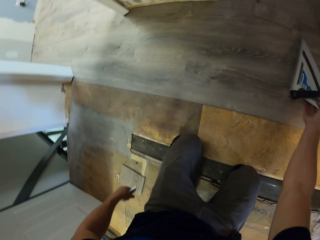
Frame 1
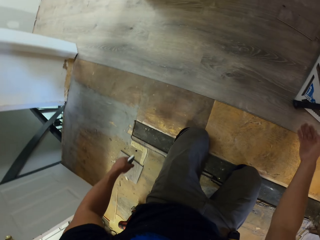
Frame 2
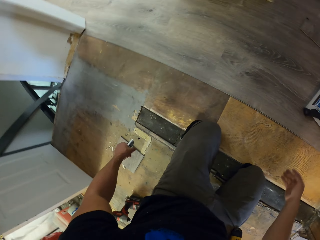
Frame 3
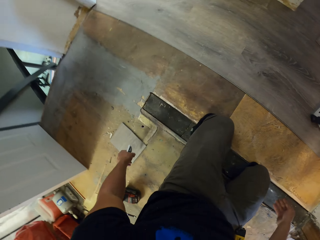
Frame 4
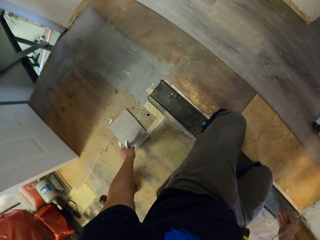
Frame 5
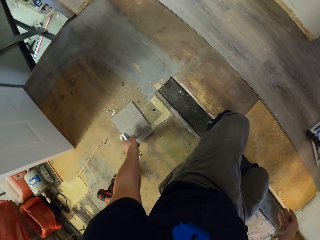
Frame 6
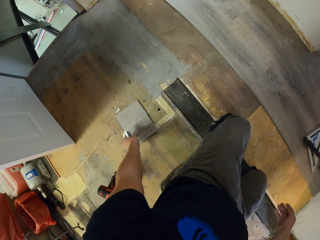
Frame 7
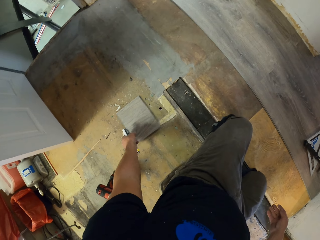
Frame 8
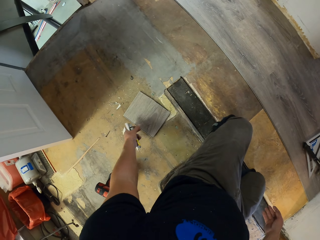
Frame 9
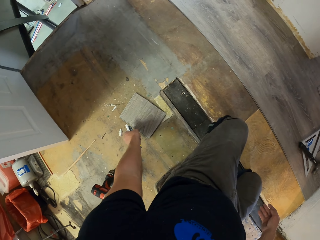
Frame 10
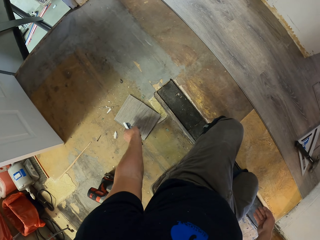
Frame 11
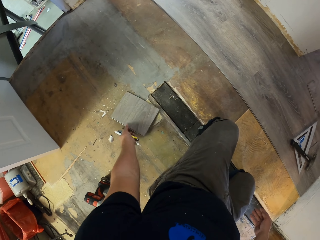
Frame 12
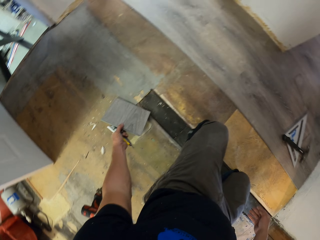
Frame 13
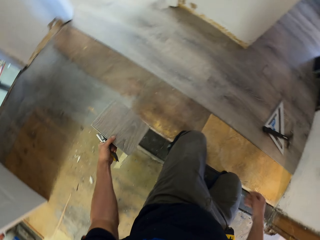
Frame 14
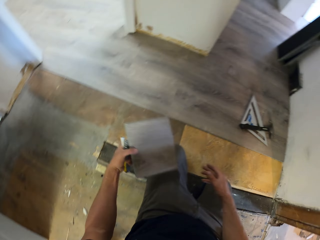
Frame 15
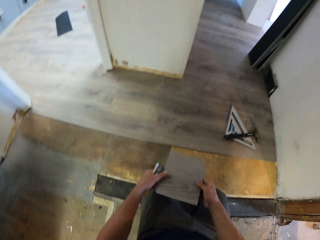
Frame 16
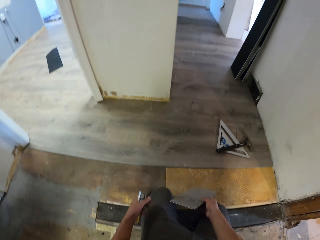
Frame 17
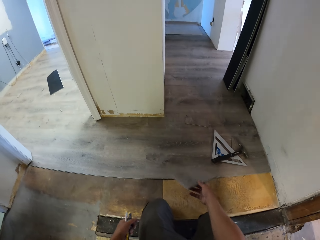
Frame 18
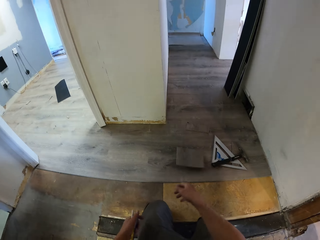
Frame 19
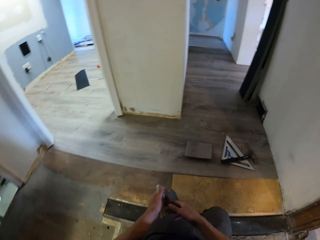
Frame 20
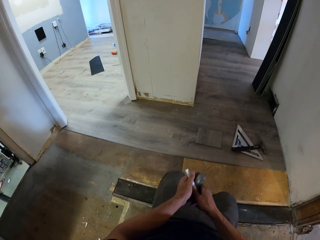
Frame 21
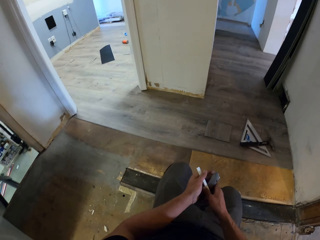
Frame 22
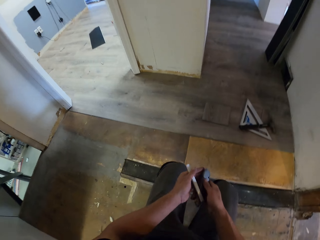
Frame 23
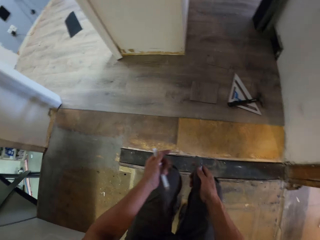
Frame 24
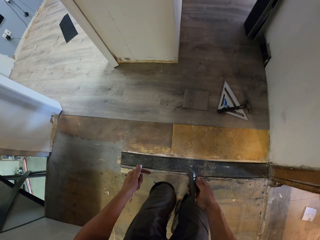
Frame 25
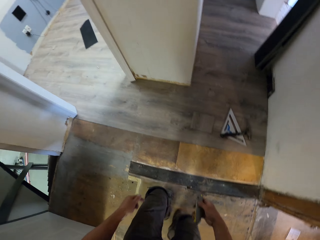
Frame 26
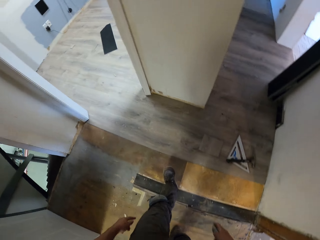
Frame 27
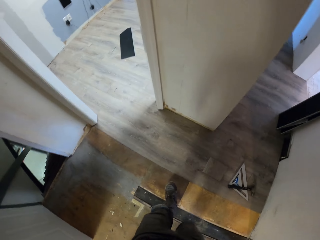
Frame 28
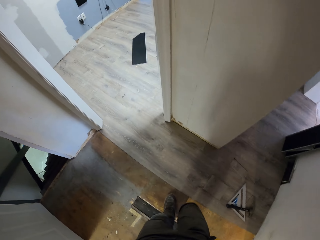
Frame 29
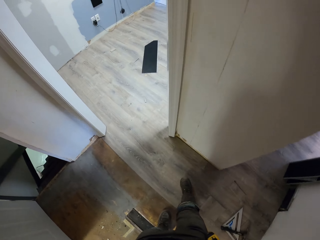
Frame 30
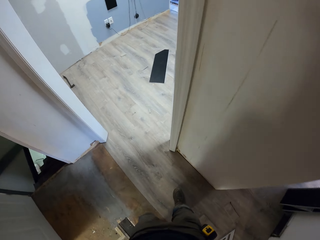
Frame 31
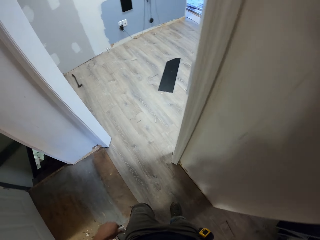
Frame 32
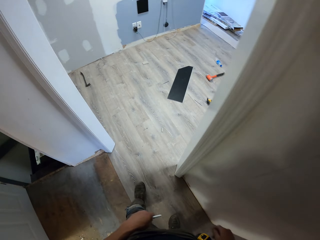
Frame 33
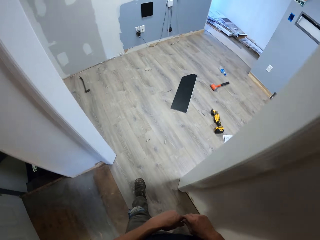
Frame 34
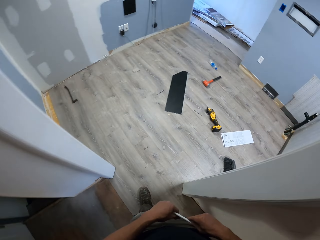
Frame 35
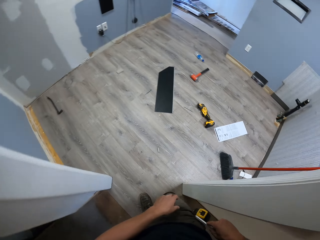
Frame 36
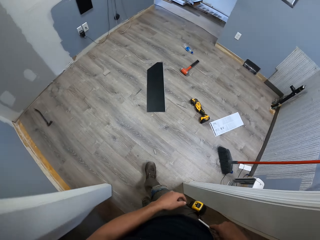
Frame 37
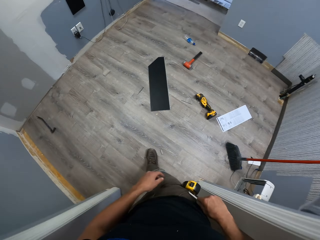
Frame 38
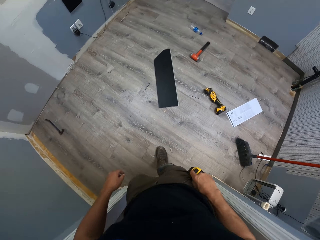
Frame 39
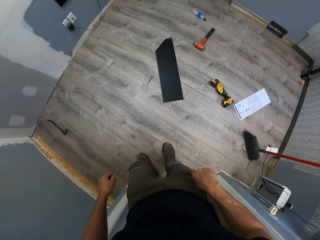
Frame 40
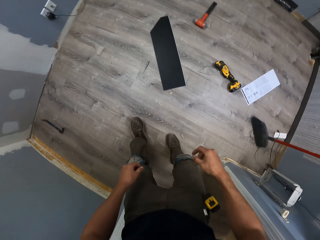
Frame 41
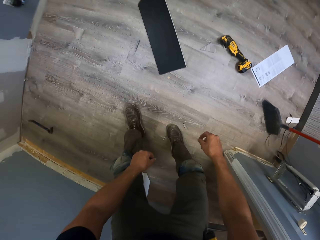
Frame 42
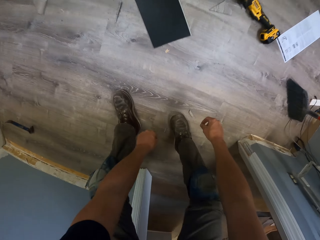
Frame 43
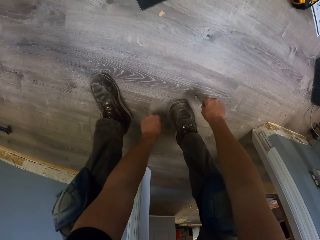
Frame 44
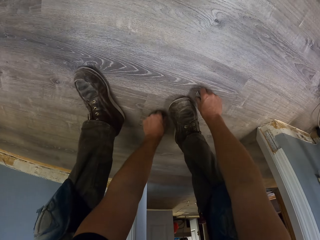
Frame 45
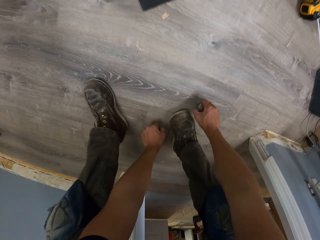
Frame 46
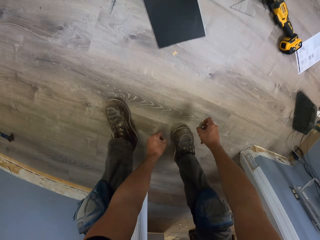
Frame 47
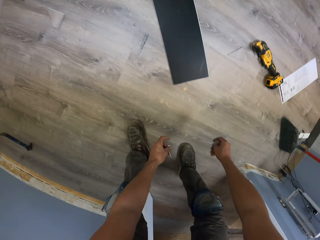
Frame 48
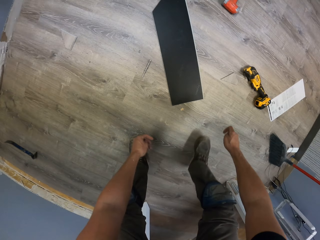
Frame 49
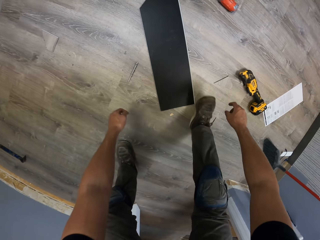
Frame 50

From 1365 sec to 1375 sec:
The camera wearer drops the claw hammer on the floor. They pick the tile with the left hand. They move the tile to the right hand. They drop the tile on the floor. They move the tile cutter to the right hand. They walk in the house. They put the tile cutter in the pocket. They put the pen in the pocket. They pick the small particles of tiles with both hands.

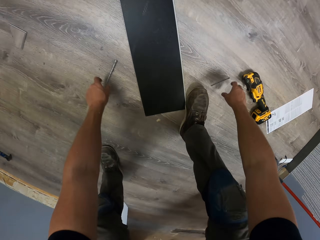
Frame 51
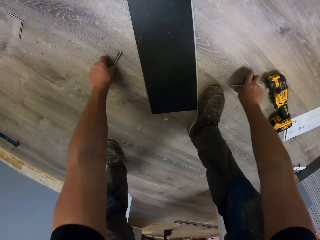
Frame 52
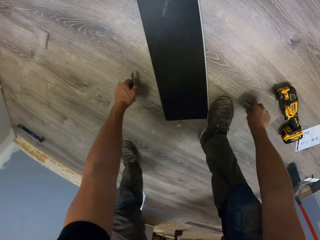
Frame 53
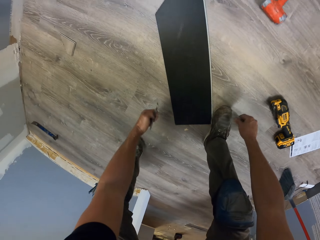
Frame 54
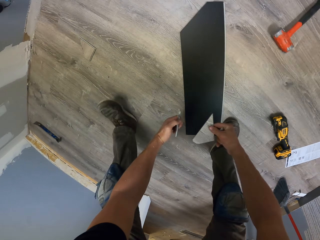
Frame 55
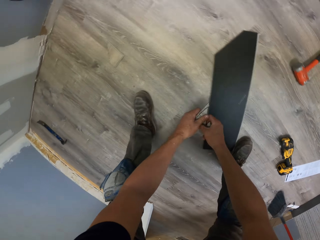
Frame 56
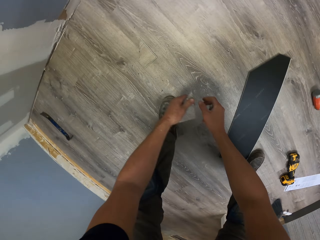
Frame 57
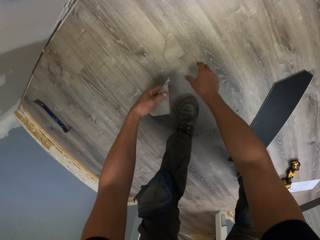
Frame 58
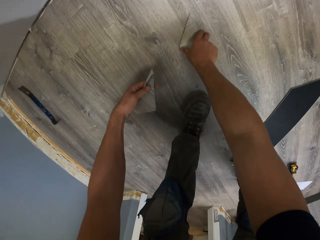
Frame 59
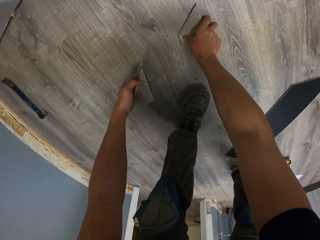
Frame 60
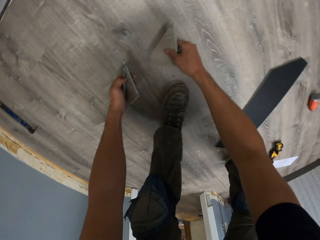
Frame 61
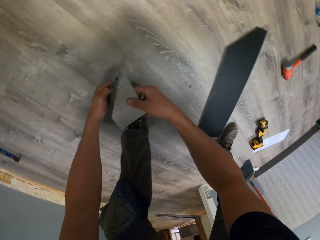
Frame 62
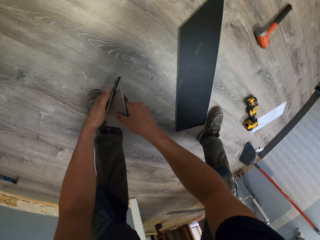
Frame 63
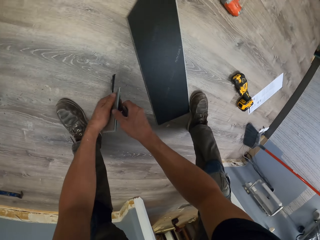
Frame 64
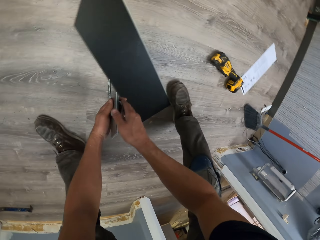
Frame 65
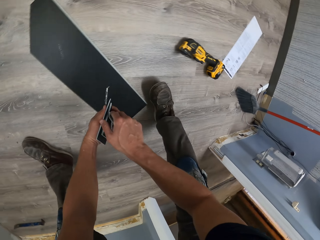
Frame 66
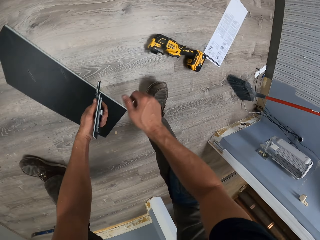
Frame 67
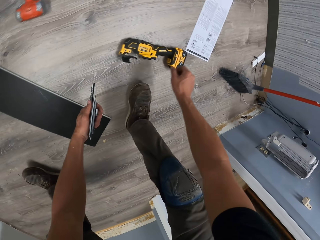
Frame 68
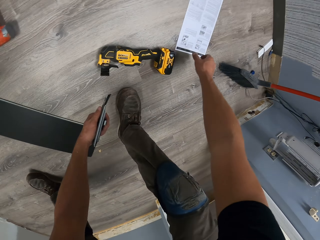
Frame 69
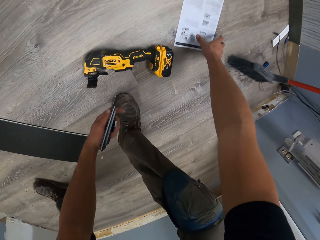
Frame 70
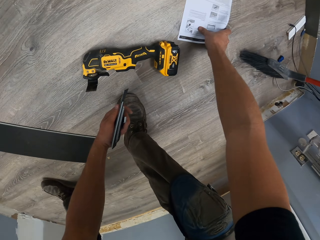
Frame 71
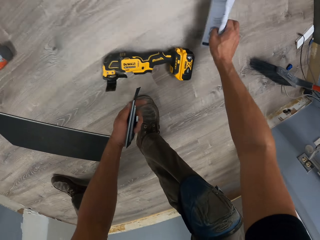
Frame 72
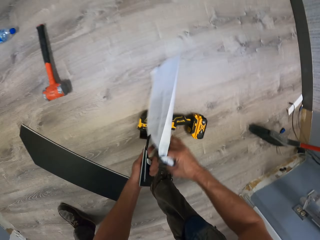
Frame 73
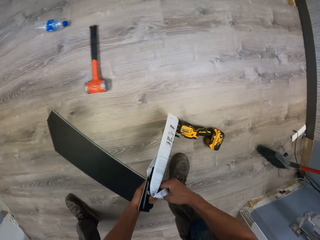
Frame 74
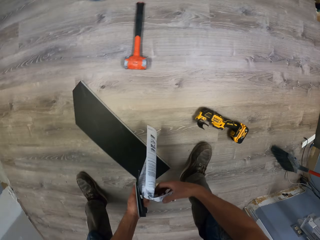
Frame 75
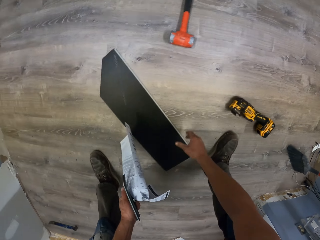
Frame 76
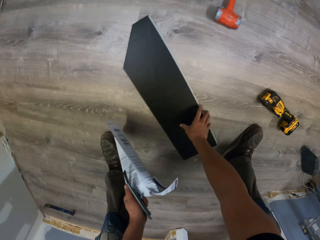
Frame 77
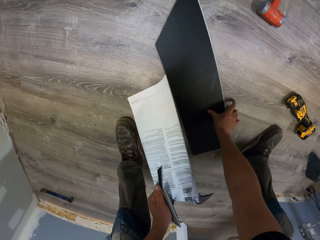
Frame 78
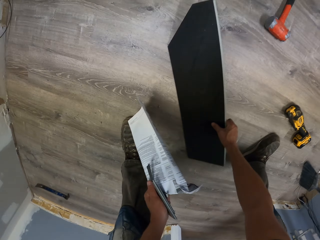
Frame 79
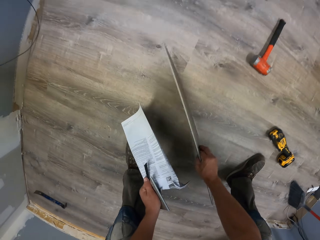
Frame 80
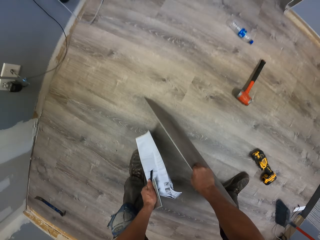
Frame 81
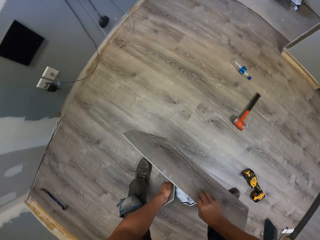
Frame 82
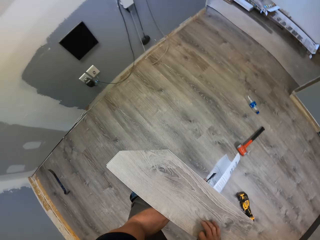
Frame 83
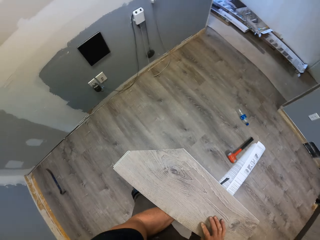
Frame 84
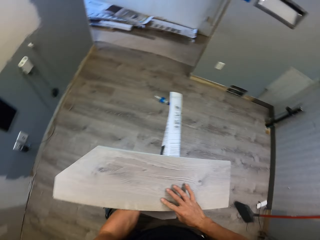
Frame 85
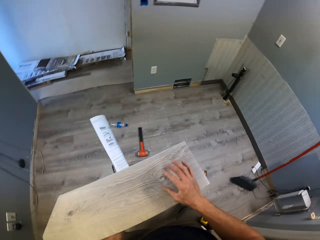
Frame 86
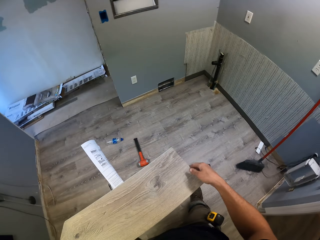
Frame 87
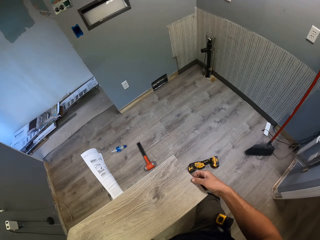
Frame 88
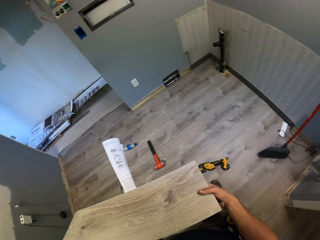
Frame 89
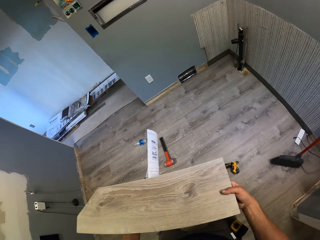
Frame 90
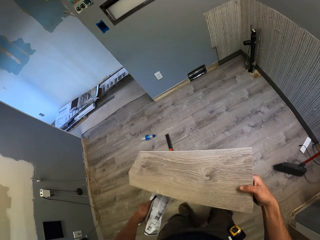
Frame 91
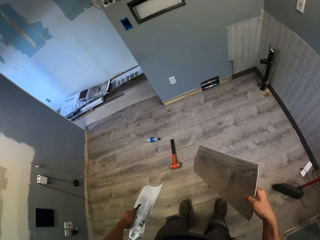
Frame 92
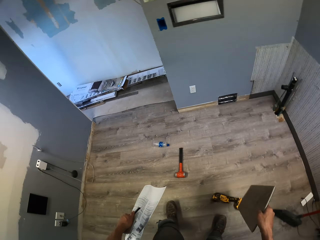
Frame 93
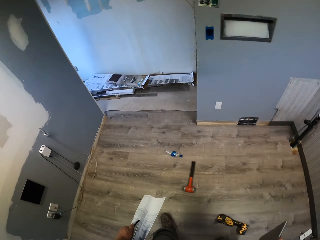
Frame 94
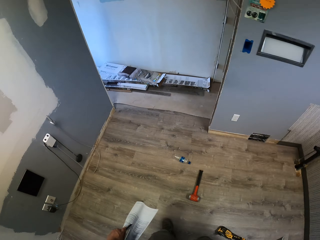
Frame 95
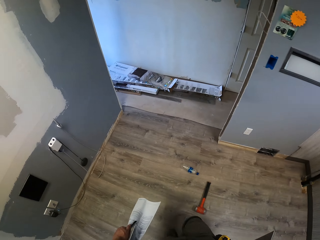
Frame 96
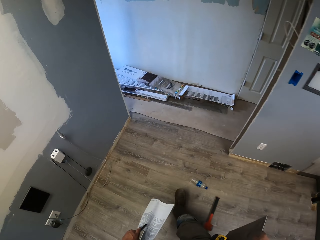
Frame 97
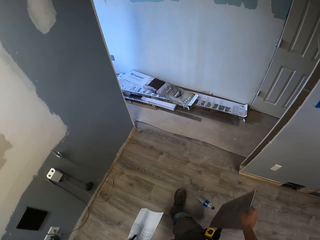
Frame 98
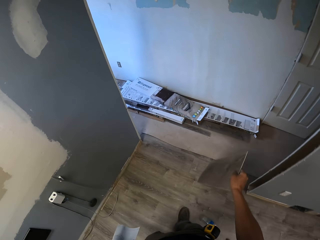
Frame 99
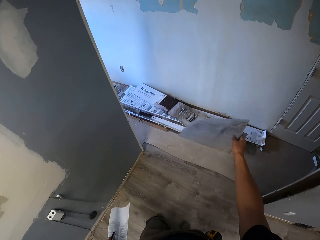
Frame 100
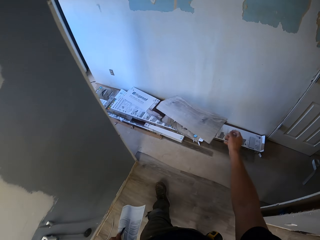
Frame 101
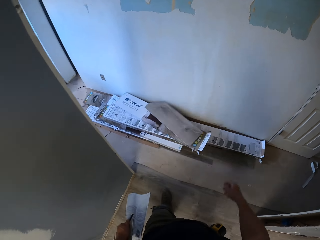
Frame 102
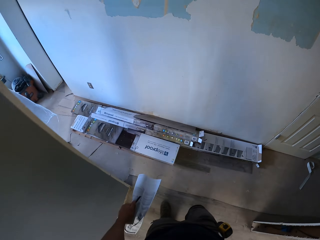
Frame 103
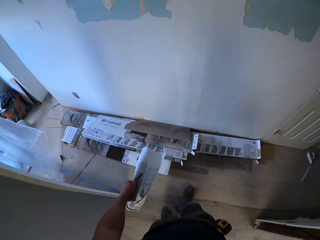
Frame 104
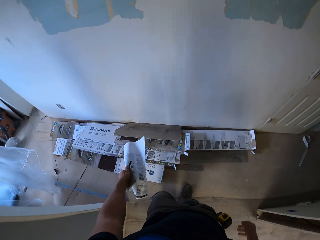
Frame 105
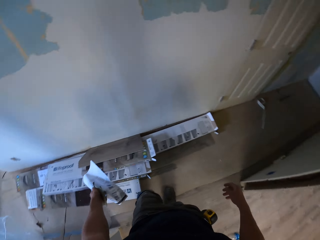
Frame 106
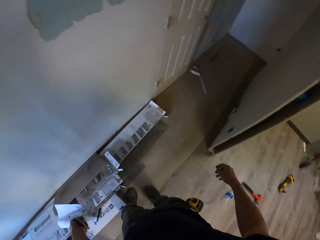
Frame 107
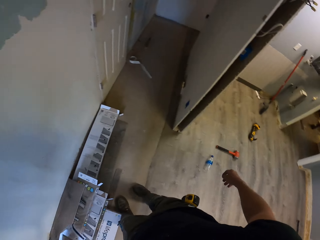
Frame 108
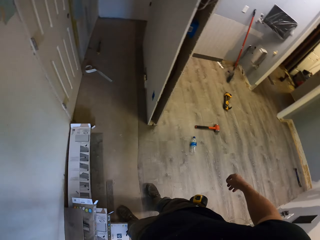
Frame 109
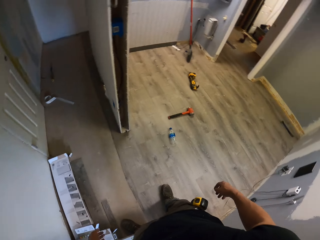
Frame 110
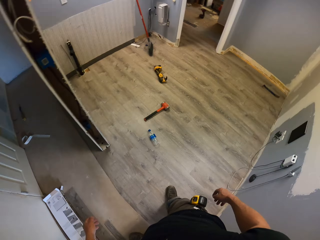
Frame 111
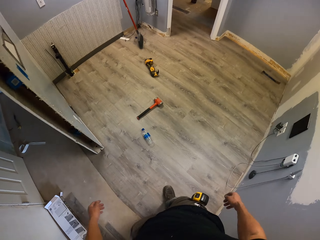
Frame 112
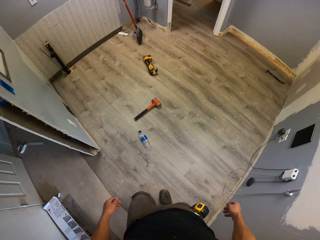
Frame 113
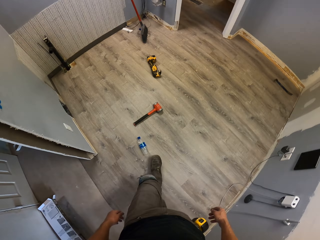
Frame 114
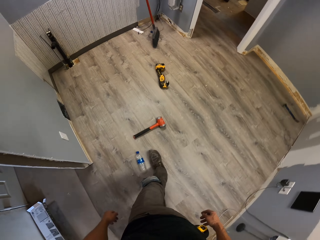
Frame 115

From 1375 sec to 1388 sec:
The camera wearer moves a piece of tile to the left hand. They pick the small particles of tiles with both hands. They move the piece of tile to the left hand. They pick a paper with the right hand. They move the paper to the left hand. They pick a piece of tile with the right hand. They stand upright. They hold the tile with the right hand. They walk in the house. They drop the tile on the floor. They drop the paper on the floor.
